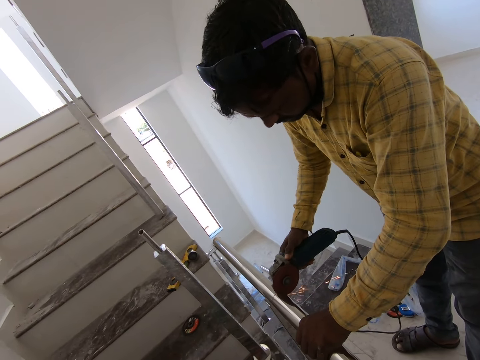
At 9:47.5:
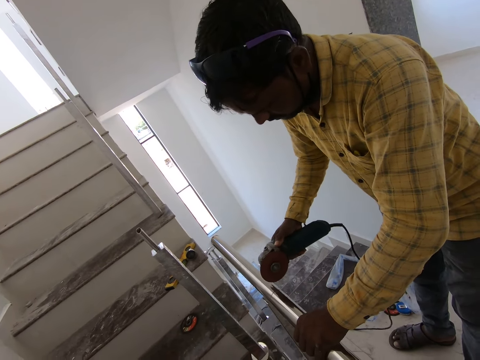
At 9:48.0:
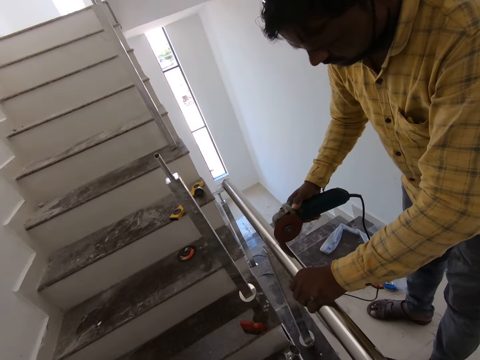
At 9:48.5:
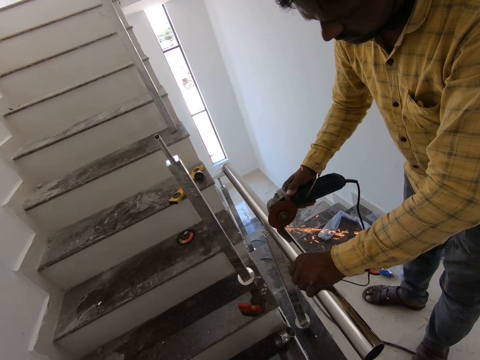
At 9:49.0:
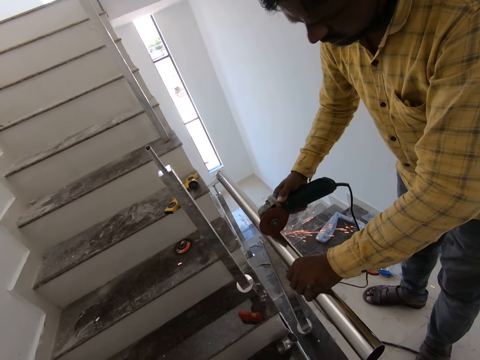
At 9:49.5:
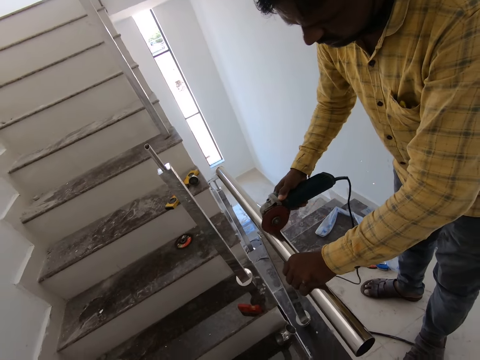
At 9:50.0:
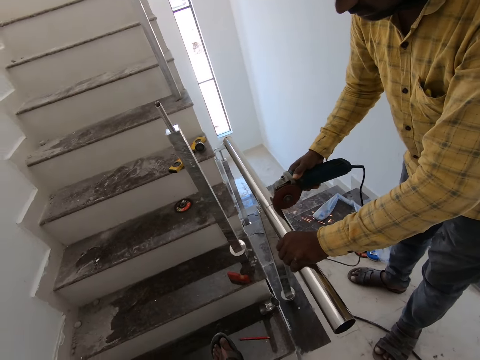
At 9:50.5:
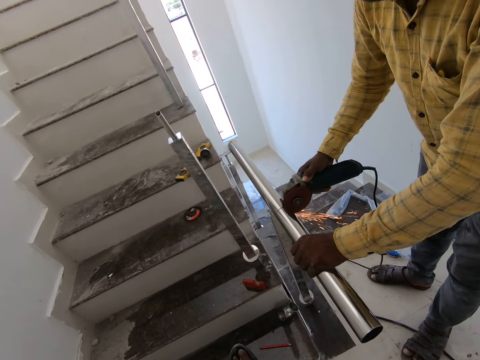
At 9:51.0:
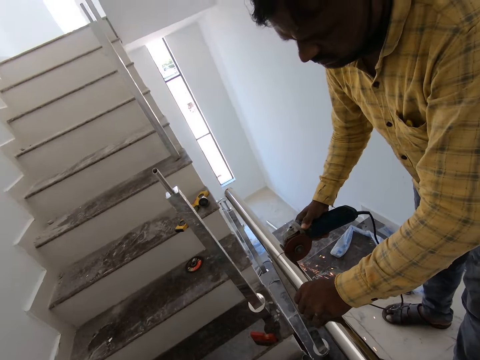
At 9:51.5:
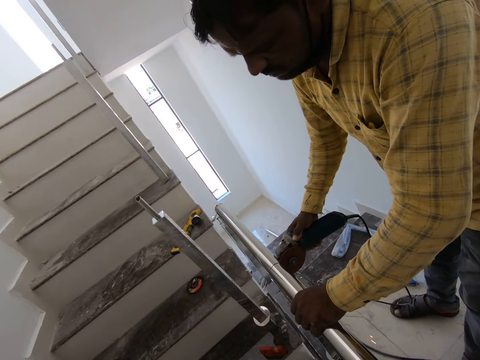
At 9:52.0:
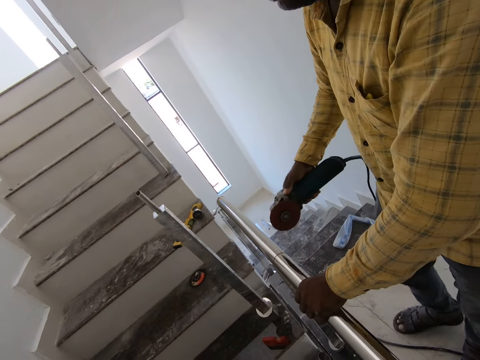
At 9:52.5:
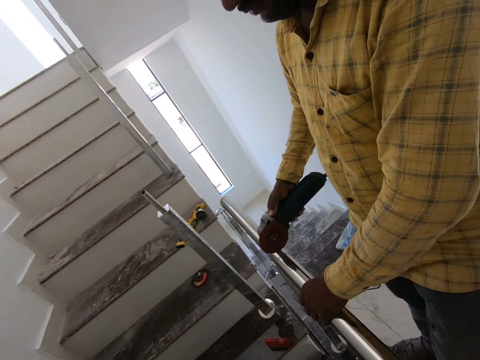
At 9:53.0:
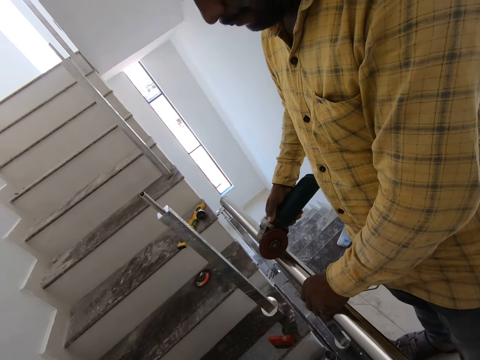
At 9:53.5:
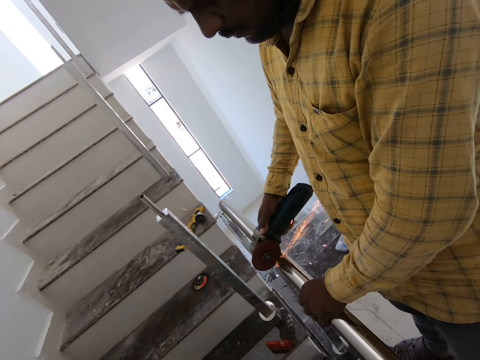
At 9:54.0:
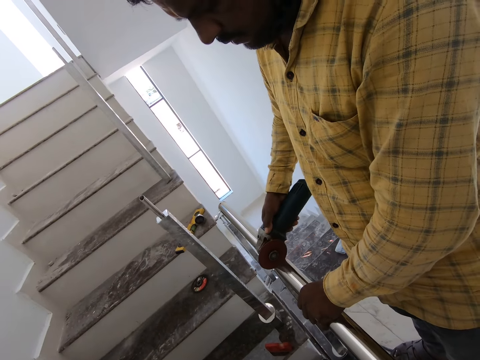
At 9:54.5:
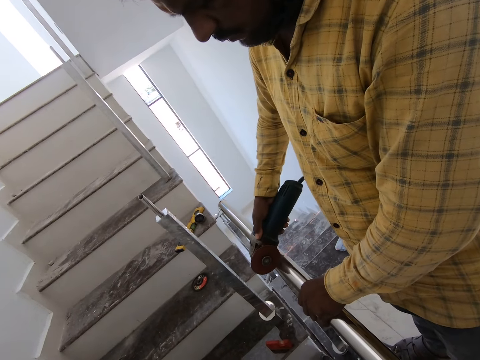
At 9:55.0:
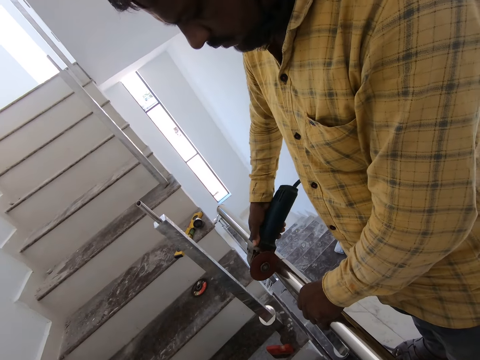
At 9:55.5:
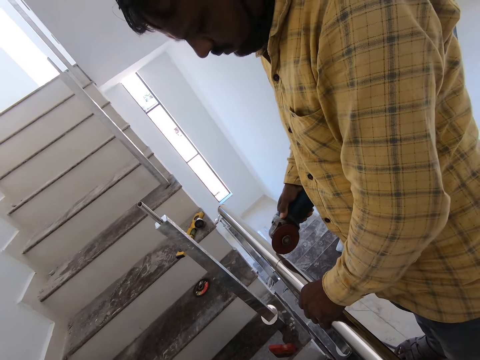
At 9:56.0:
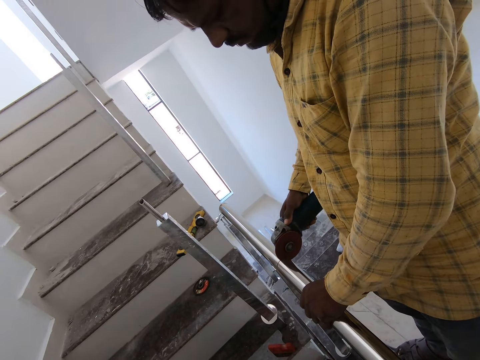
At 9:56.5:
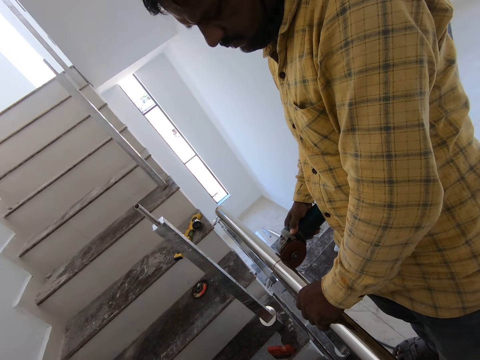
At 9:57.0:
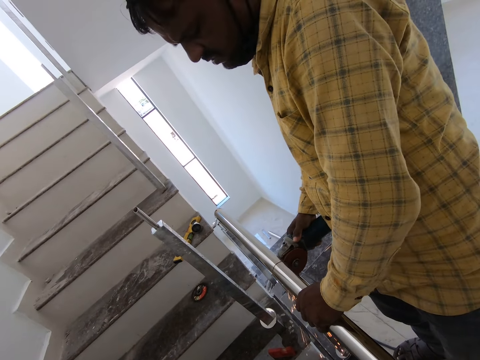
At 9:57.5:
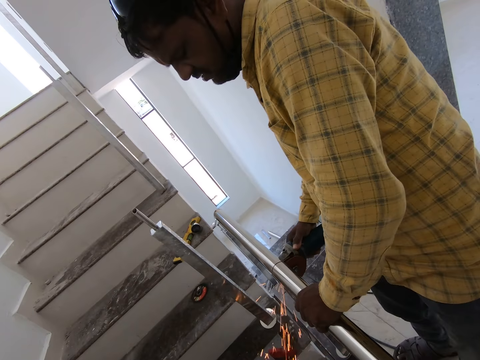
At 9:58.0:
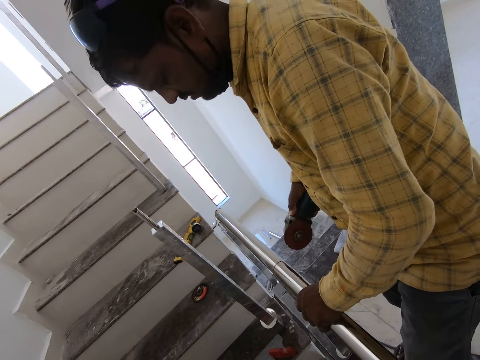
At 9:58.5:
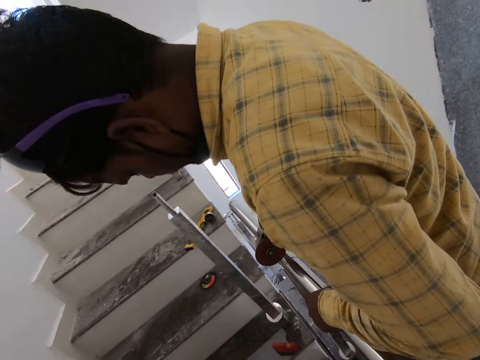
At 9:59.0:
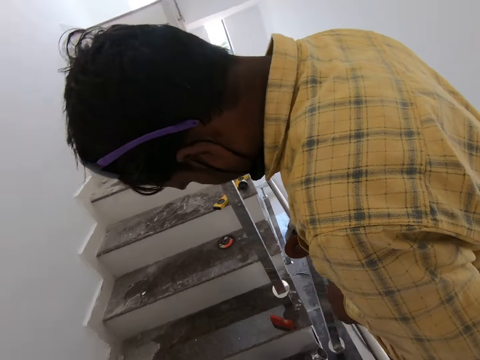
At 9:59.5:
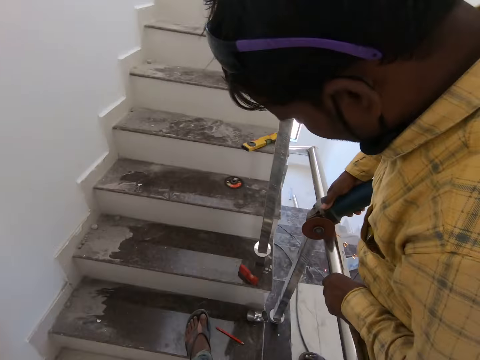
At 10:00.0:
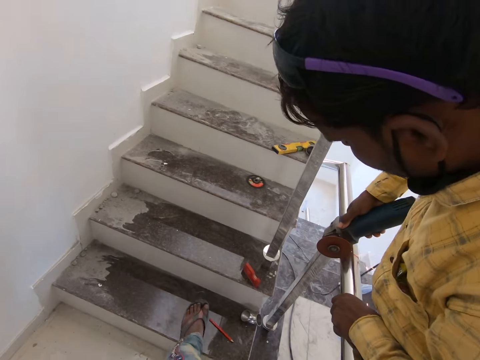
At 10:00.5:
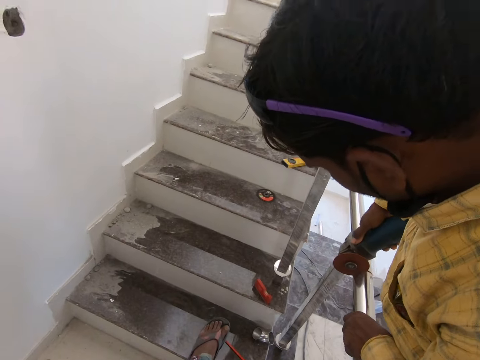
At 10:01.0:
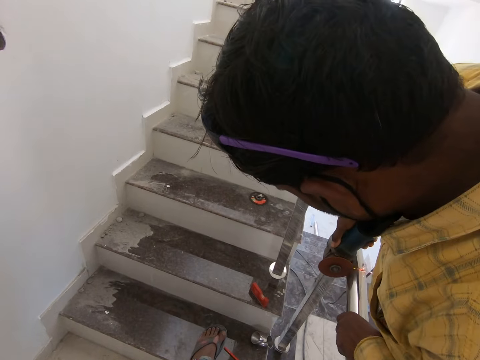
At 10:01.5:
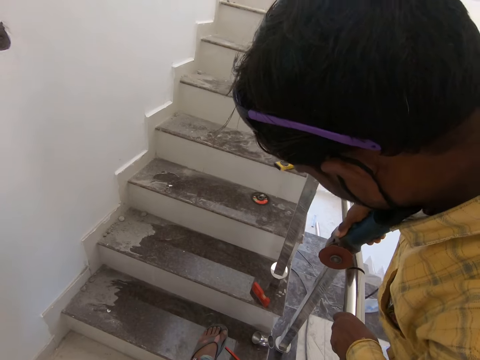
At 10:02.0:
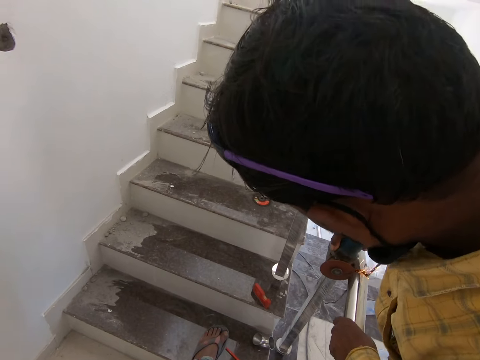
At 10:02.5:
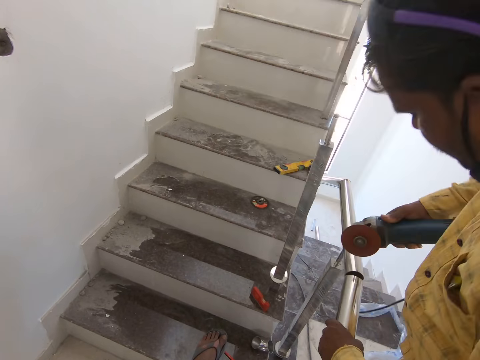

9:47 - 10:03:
A man holds a polishing machine. The camera wearer looks at the polishing machine. The man cuts a metal. The man bends down. The man cuts the metal.

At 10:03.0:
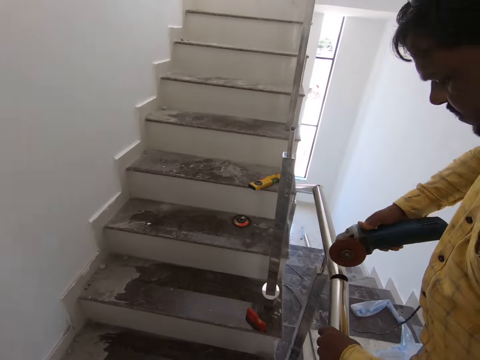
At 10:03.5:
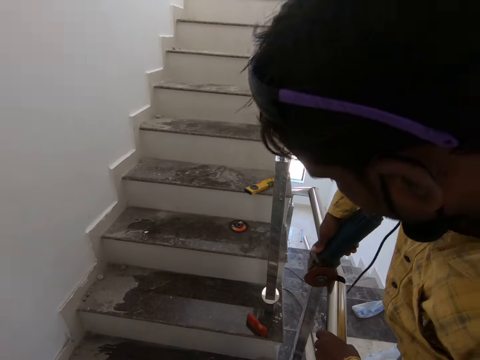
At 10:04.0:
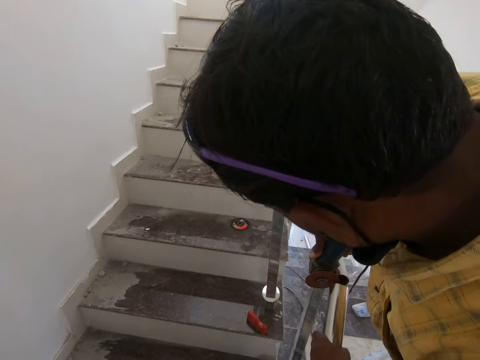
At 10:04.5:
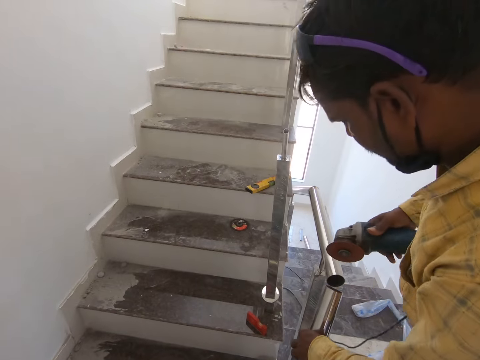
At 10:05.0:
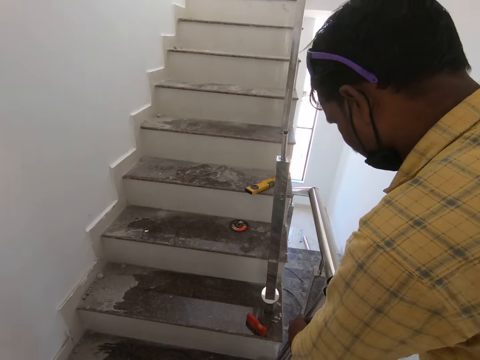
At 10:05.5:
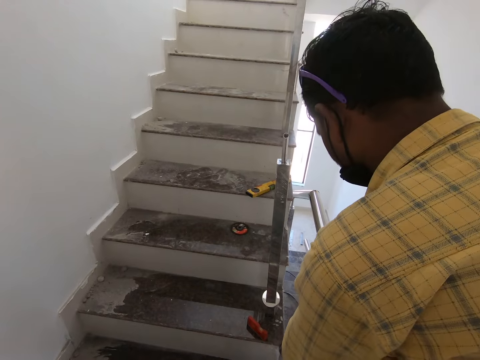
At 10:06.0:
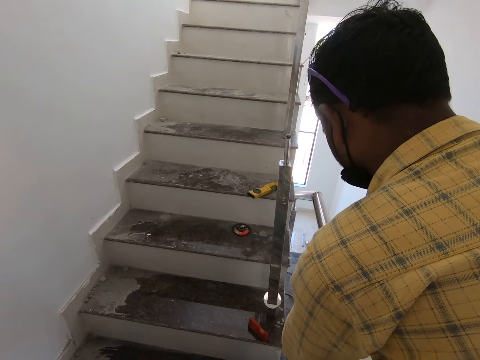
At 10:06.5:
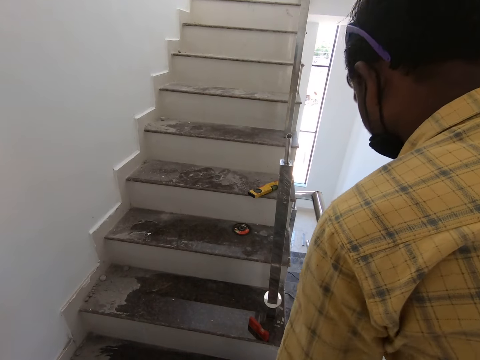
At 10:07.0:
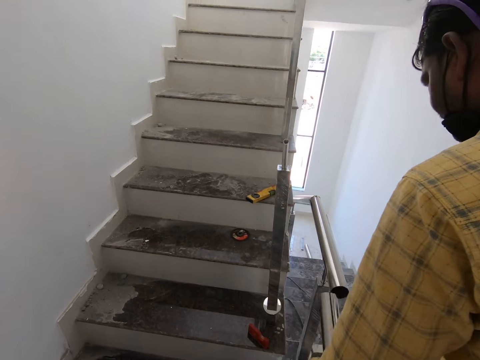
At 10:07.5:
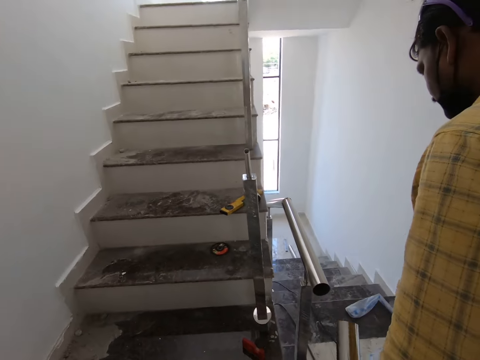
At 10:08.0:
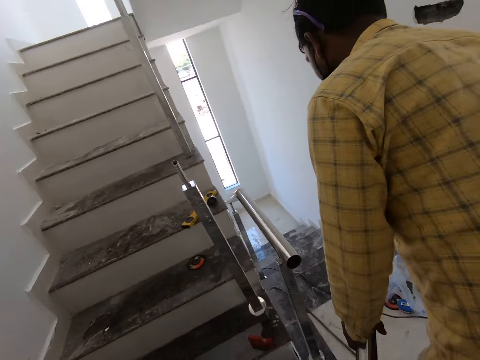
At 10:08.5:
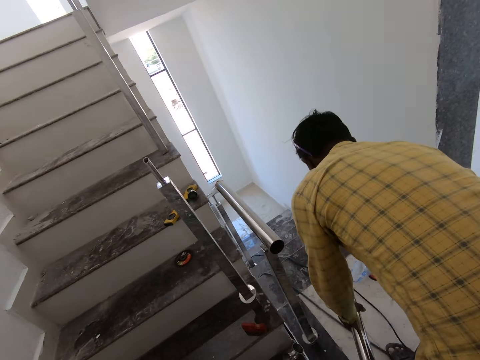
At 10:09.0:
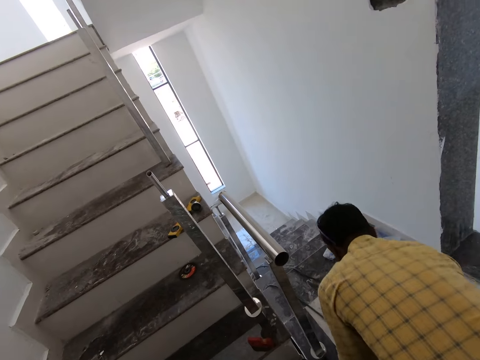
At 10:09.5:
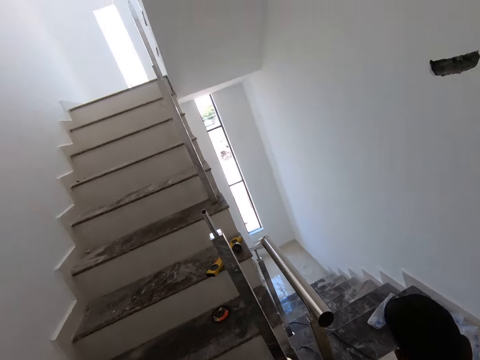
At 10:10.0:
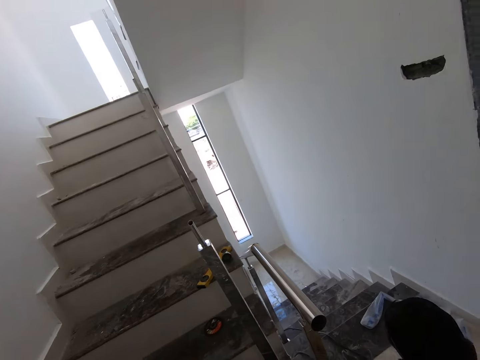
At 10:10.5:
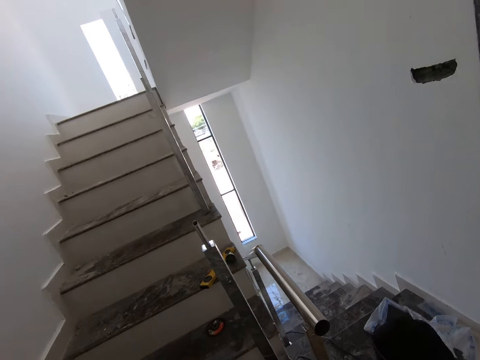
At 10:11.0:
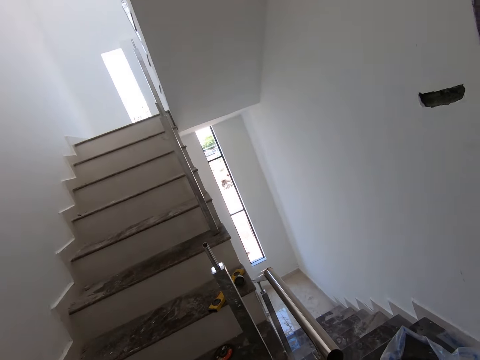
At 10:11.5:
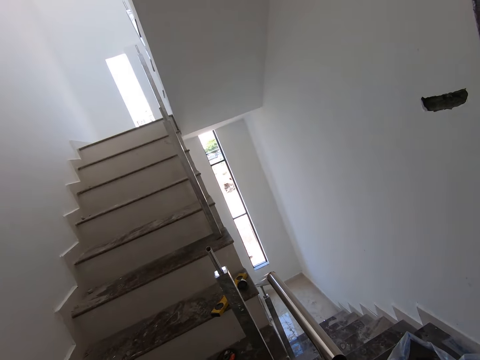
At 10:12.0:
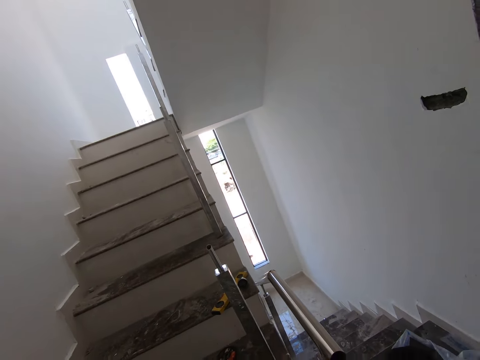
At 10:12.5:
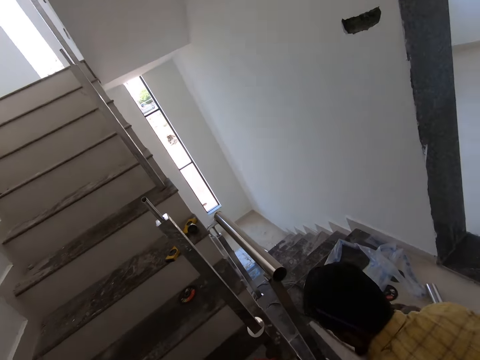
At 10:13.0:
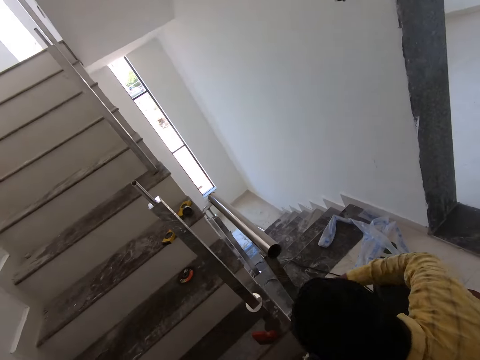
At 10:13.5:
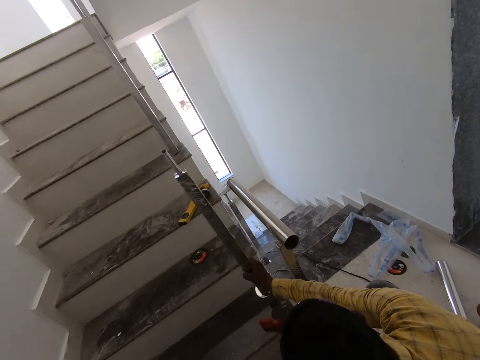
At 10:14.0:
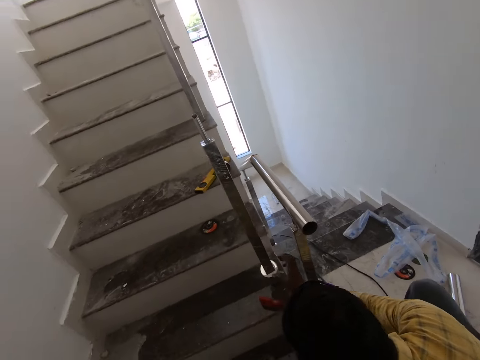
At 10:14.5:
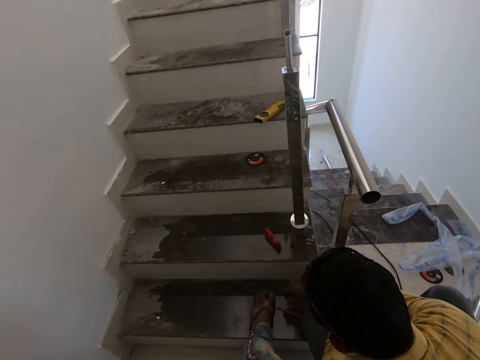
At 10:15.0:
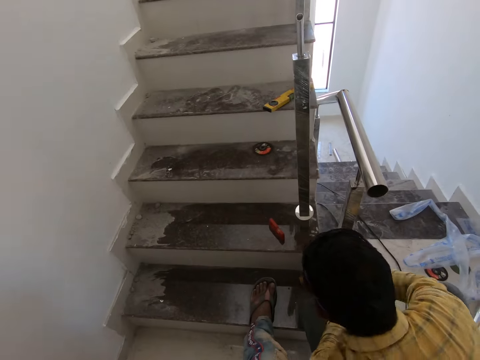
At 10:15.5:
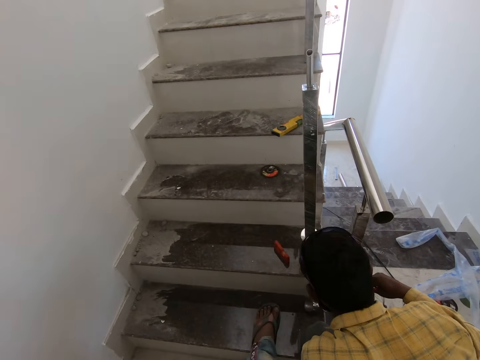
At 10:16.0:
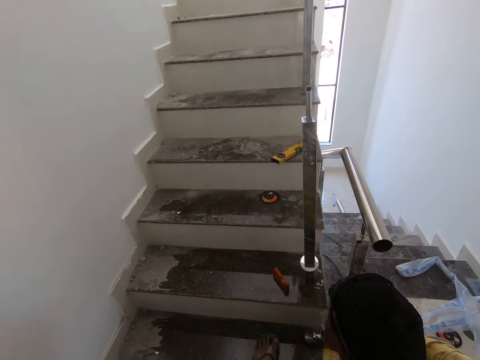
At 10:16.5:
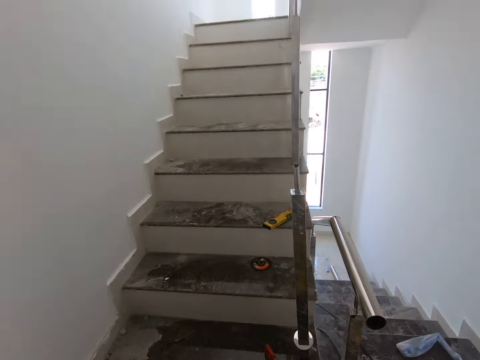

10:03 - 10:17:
A man holds a metal. The camera wearer looks at the man. The man pulls the metal, holds the metal and places the metal on the floor. The man bends down. The camera wearer looks at the metal. They converse with the man. The man touches the metal and holds the metal. The camera wearer converses with the man.
